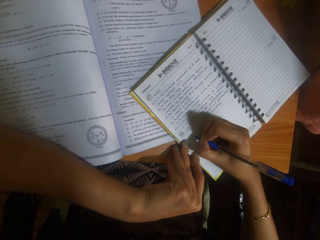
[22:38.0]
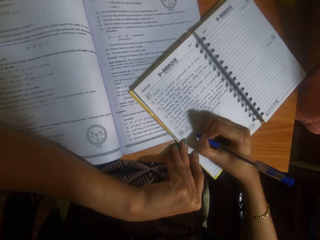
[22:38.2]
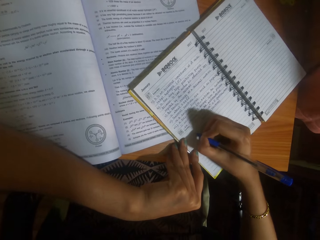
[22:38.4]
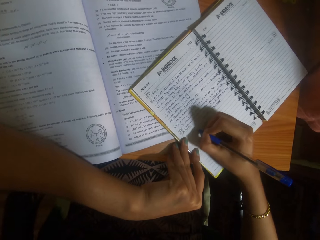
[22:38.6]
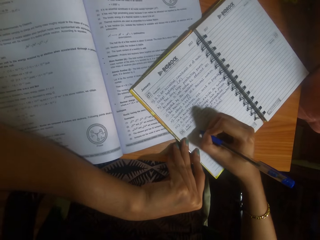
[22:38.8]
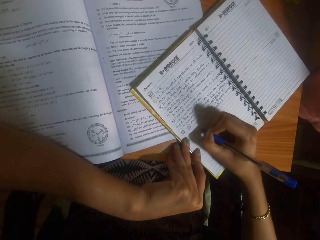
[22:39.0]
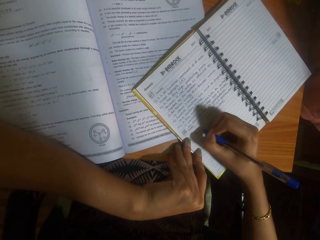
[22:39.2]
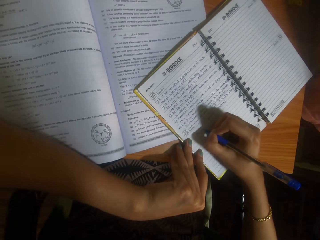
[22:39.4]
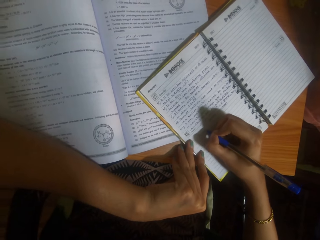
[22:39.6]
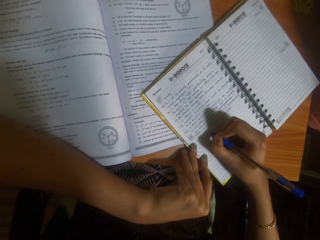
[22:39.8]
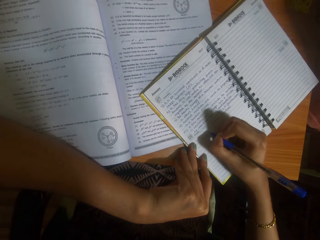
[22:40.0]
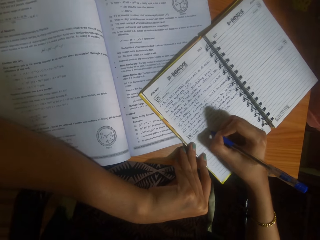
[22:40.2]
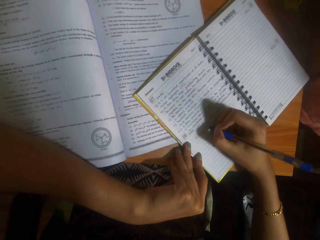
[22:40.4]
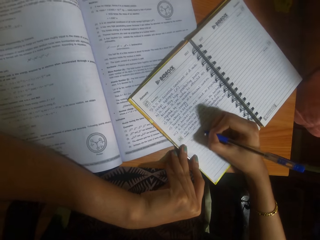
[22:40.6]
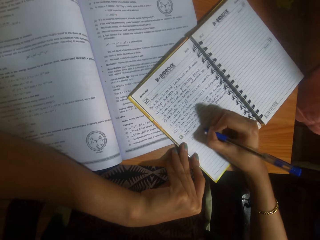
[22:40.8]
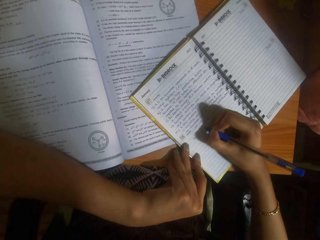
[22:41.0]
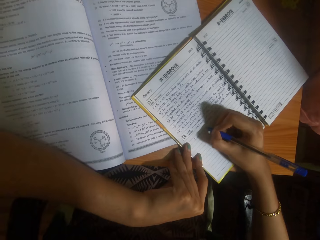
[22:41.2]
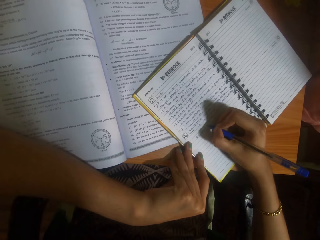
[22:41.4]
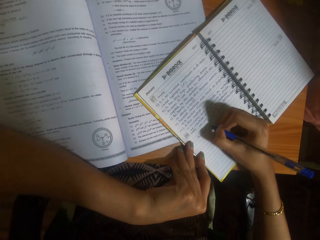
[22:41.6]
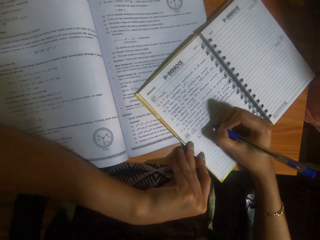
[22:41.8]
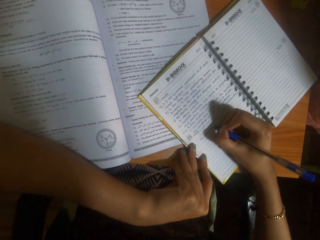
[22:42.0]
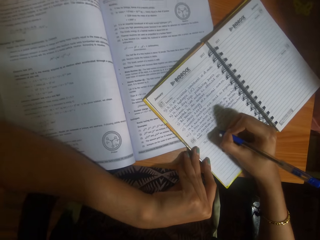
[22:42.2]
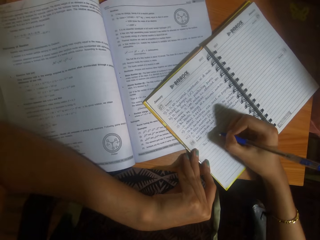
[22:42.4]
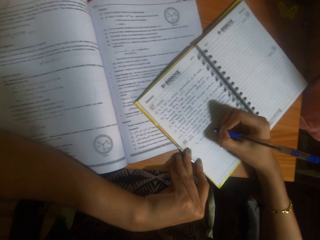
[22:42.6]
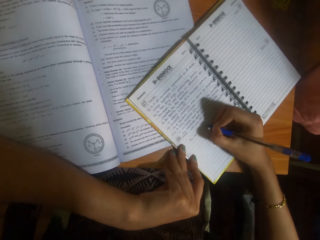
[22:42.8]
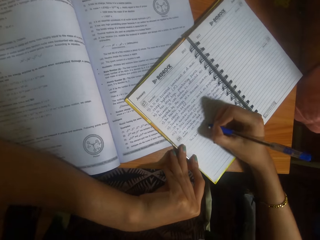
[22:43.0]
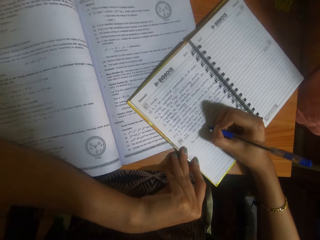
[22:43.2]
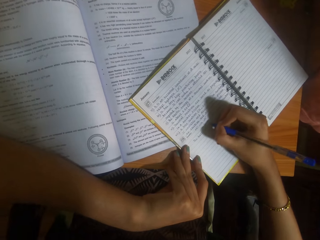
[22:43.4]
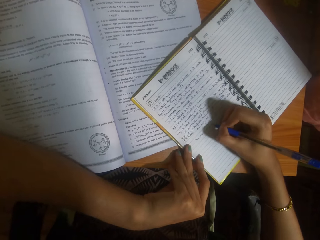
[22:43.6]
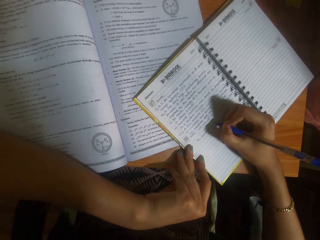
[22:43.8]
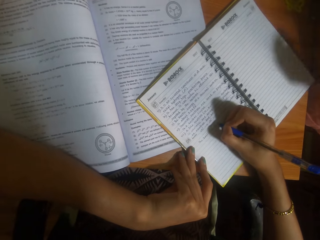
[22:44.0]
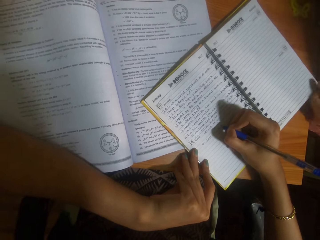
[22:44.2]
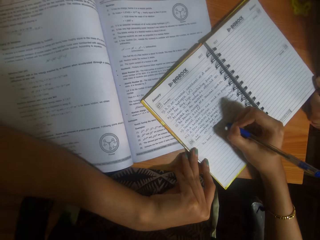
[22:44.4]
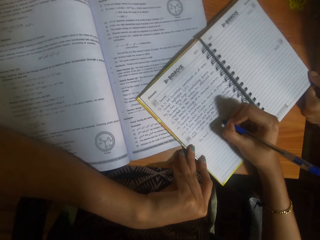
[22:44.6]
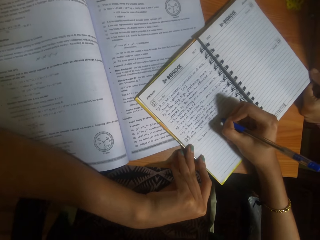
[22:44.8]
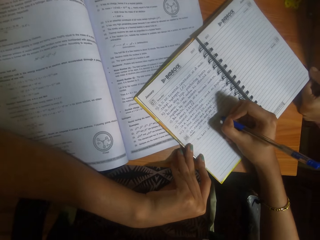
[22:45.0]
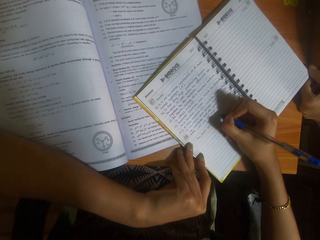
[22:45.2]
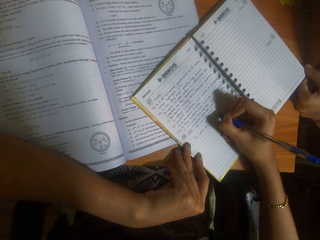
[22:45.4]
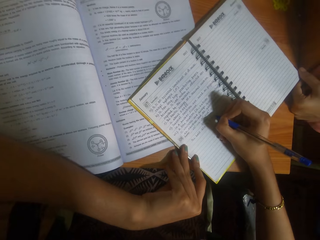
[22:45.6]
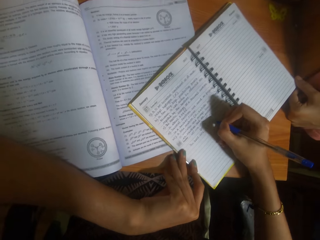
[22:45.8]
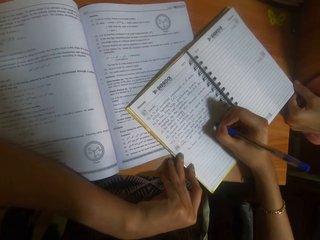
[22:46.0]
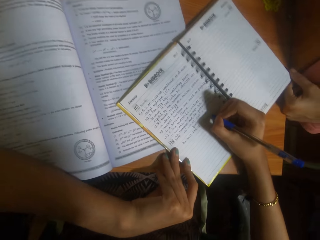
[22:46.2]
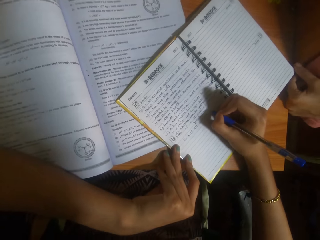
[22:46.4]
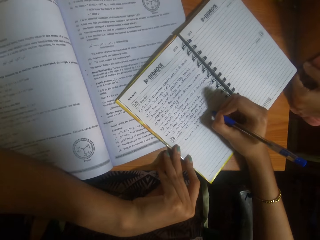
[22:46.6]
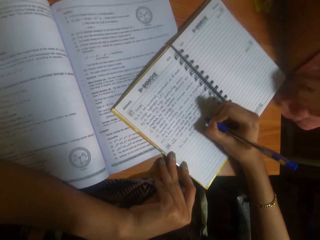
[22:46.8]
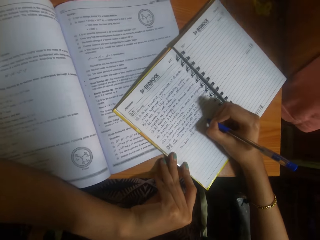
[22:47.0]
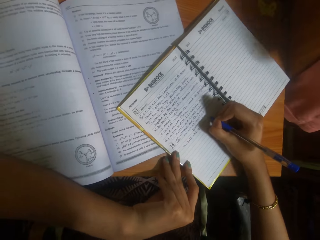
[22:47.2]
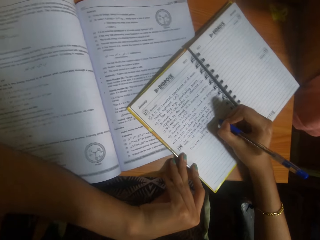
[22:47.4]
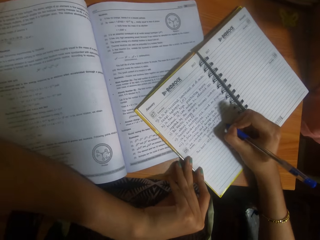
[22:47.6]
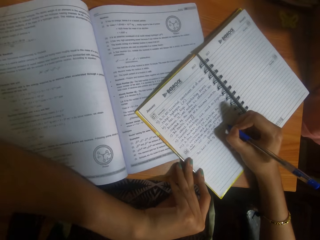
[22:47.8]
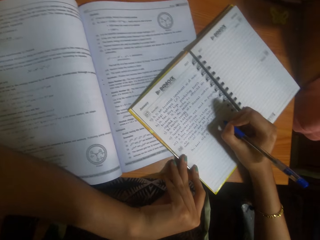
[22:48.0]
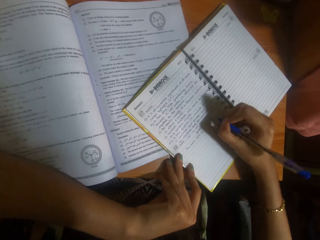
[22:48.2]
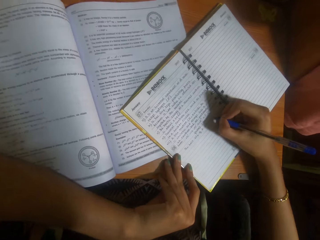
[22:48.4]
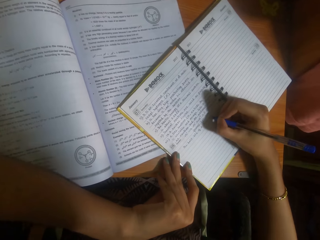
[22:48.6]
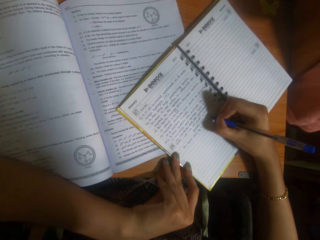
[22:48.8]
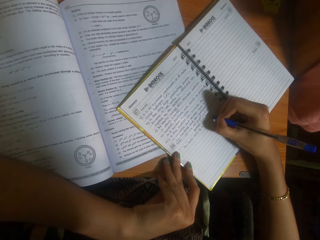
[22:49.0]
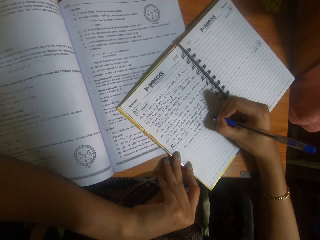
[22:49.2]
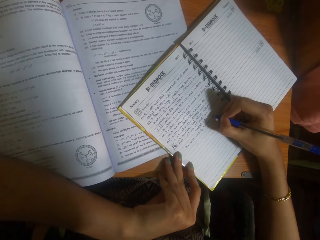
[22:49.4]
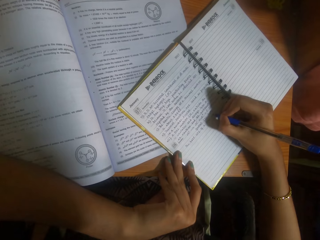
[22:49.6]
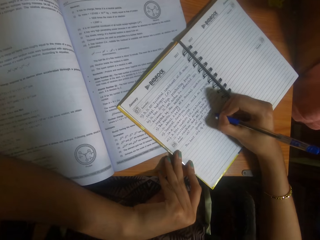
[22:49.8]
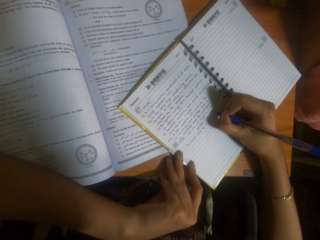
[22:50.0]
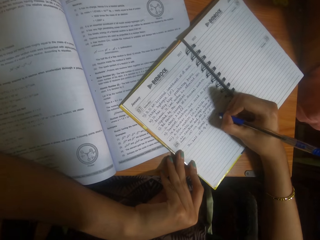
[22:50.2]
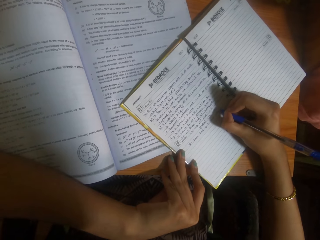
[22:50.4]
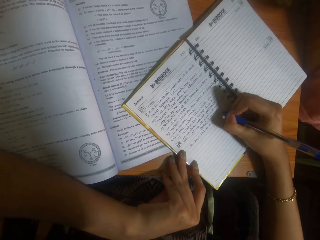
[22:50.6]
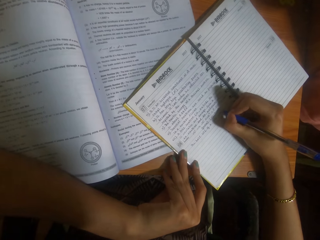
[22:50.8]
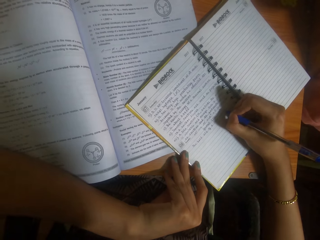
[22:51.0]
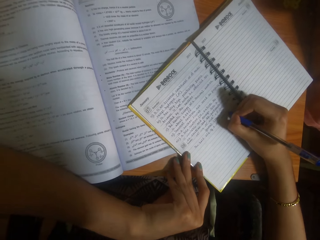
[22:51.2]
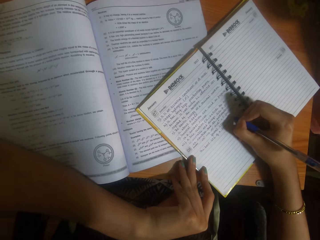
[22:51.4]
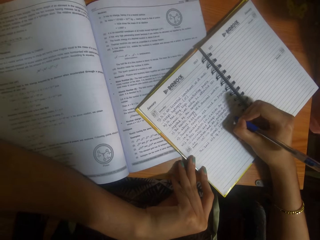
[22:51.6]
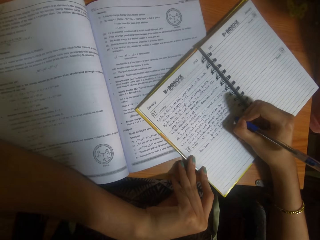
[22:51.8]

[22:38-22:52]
A woman places her left hand on the table. The camera wearer writes on the book. The woman removes the hand from the book.

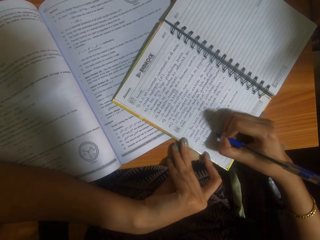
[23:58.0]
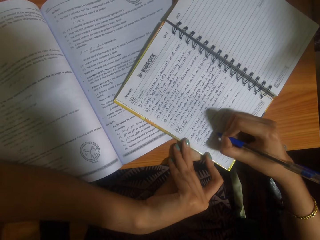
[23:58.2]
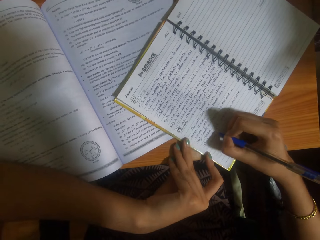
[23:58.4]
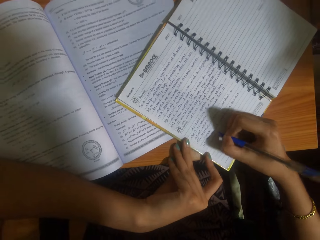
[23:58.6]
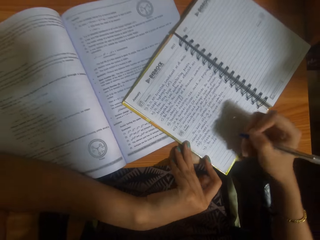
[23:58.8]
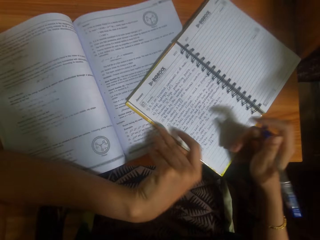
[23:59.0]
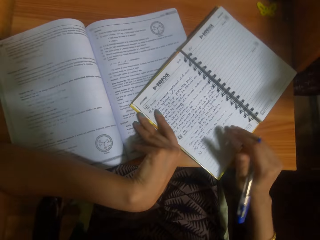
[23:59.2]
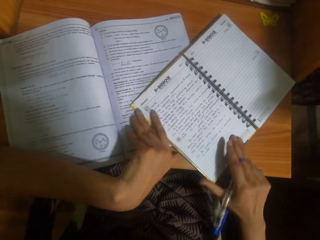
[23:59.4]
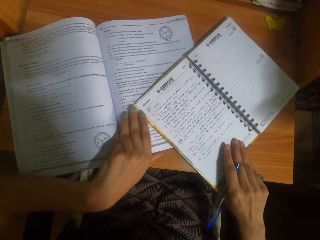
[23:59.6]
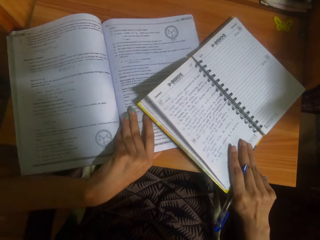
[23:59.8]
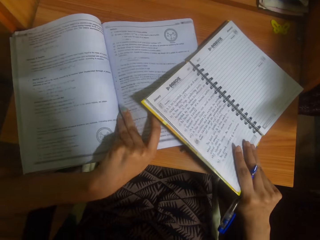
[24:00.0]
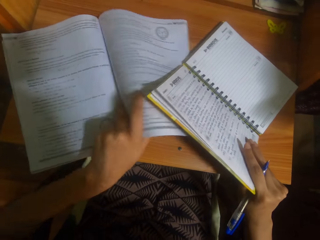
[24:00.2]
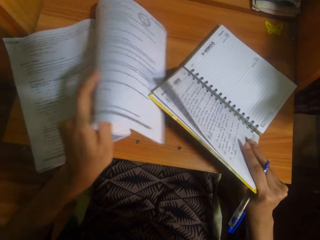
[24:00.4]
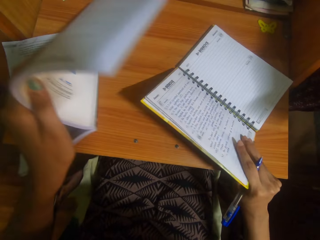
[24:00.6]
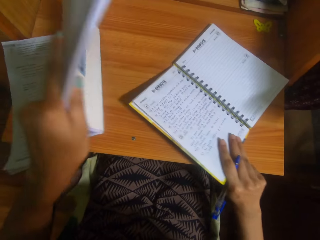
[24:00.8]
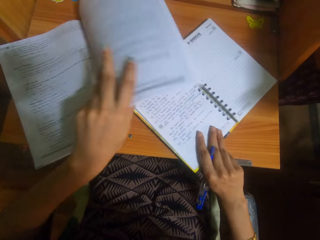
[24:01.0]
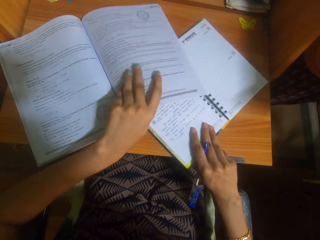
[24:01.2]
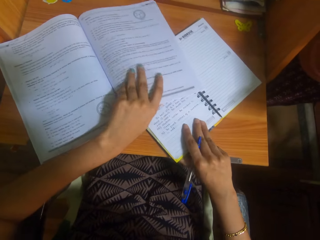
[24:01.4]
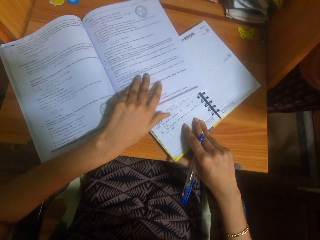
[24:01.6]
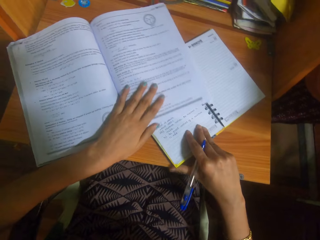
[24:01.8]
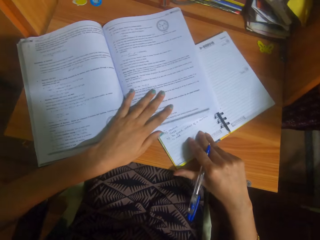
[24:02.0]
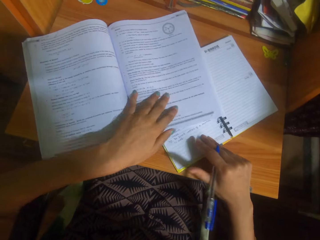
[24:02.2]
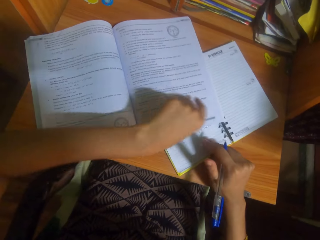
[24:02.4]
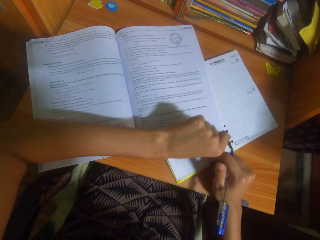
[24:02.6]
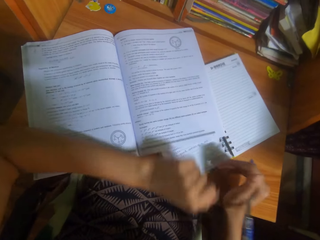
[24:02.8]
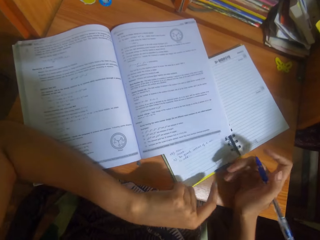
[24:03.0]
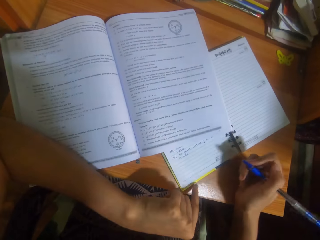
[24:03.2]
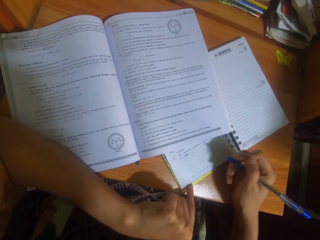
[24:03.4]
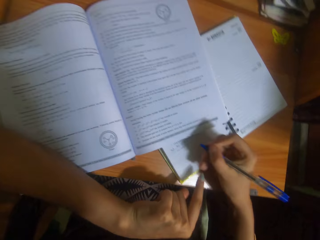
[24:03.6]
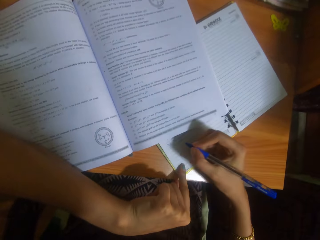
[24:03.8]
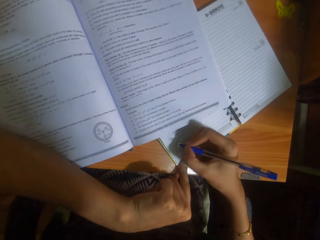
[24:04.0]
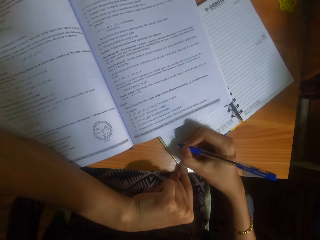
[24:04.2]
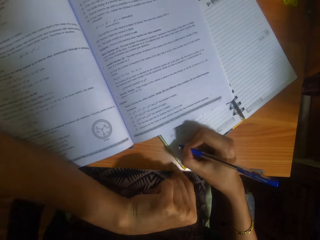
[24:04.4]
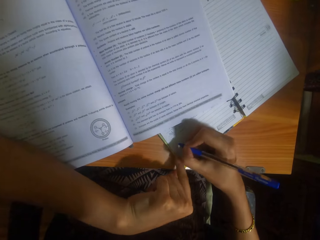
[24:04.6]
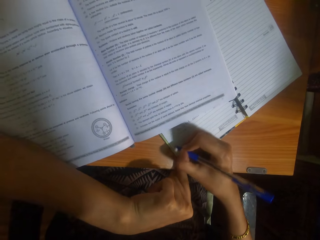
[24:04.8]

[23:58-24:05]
The camera wearer touches the book on the table. She adjusts the books on the table with her hands. She picks up the book from the table and puts the book on the table. She touches the book. She writes on the book with the pen in her right hand.
